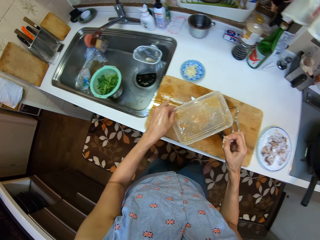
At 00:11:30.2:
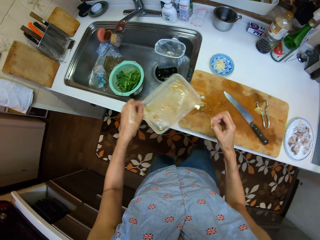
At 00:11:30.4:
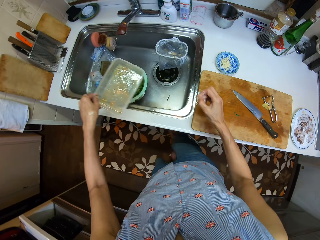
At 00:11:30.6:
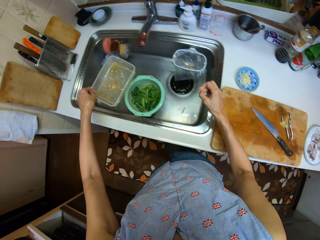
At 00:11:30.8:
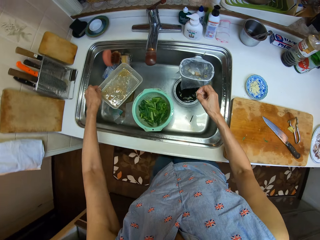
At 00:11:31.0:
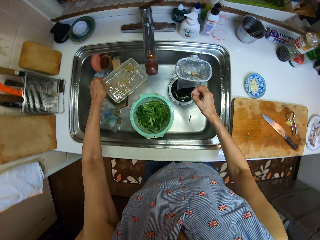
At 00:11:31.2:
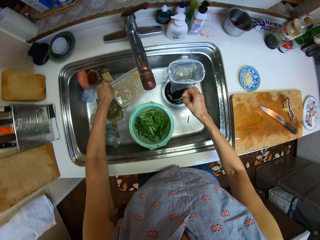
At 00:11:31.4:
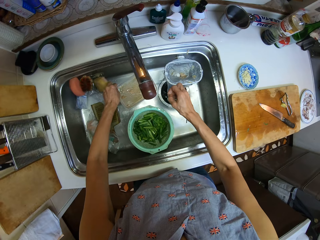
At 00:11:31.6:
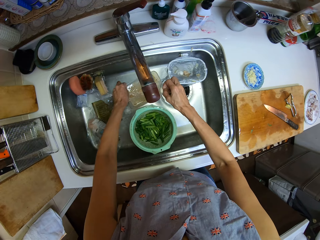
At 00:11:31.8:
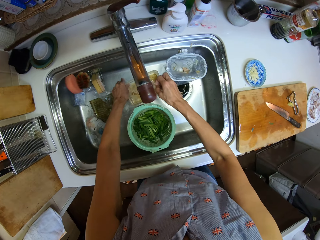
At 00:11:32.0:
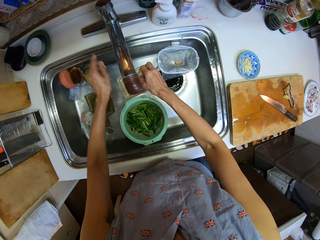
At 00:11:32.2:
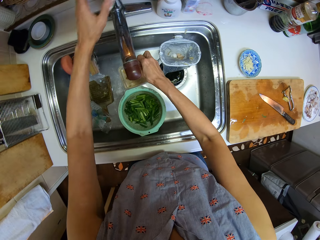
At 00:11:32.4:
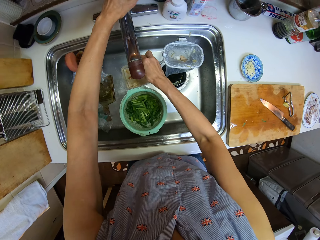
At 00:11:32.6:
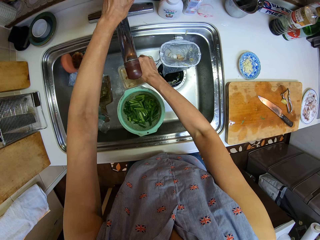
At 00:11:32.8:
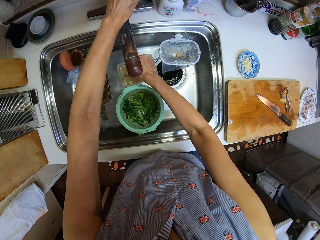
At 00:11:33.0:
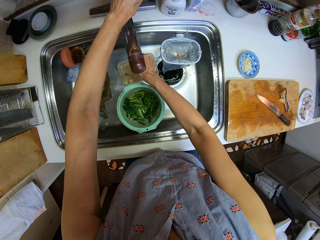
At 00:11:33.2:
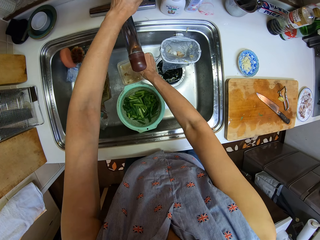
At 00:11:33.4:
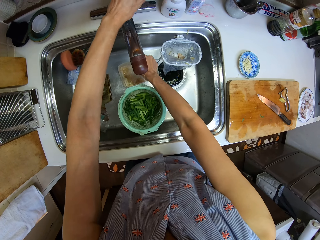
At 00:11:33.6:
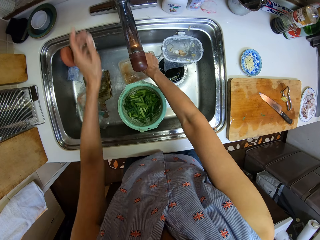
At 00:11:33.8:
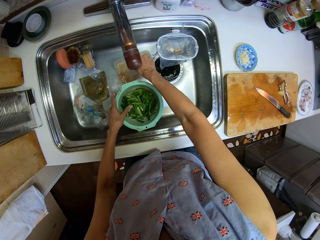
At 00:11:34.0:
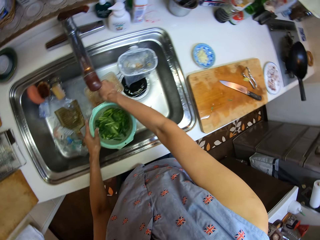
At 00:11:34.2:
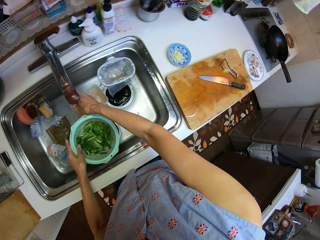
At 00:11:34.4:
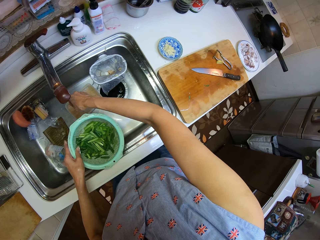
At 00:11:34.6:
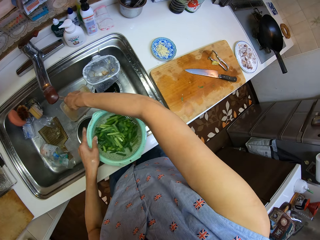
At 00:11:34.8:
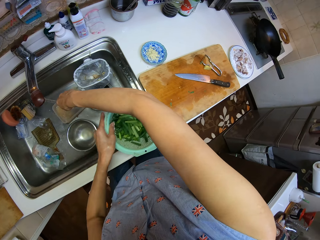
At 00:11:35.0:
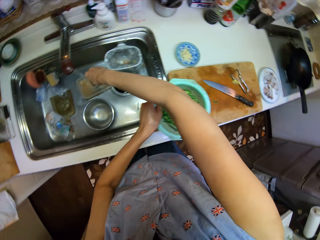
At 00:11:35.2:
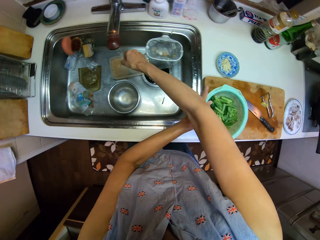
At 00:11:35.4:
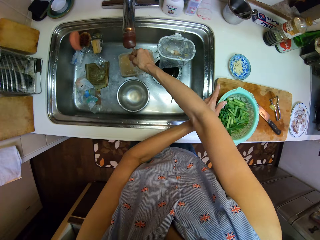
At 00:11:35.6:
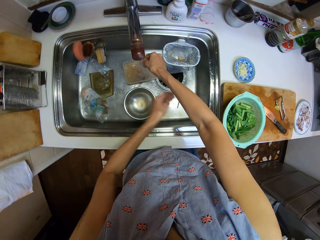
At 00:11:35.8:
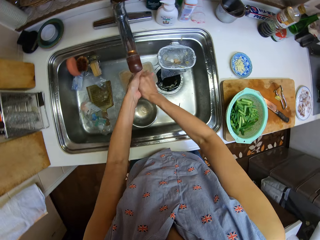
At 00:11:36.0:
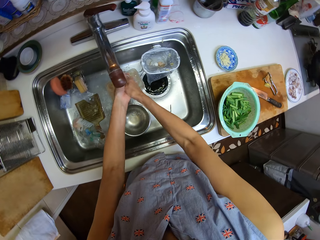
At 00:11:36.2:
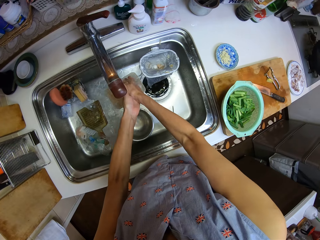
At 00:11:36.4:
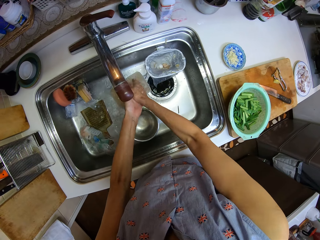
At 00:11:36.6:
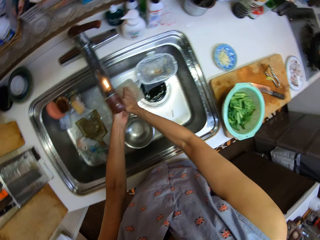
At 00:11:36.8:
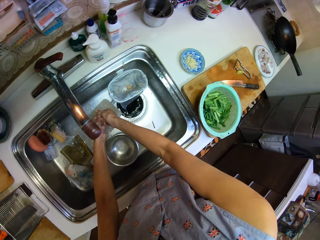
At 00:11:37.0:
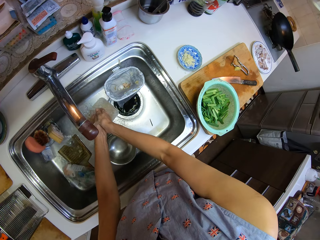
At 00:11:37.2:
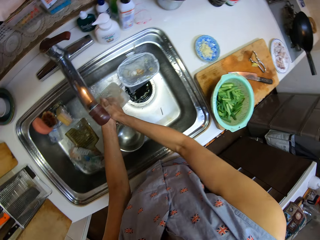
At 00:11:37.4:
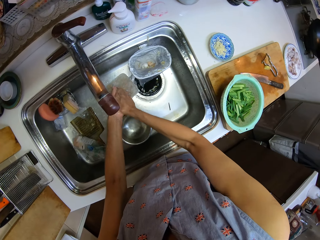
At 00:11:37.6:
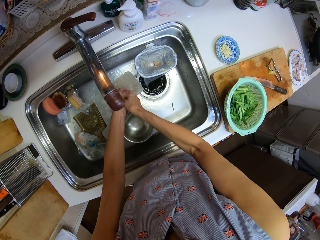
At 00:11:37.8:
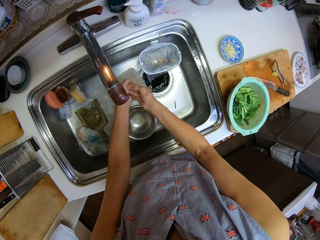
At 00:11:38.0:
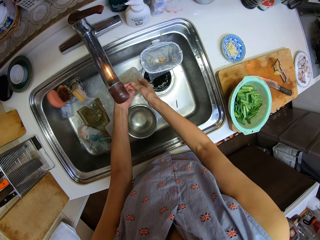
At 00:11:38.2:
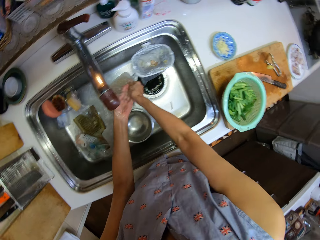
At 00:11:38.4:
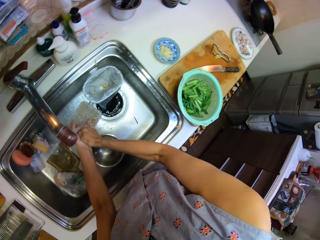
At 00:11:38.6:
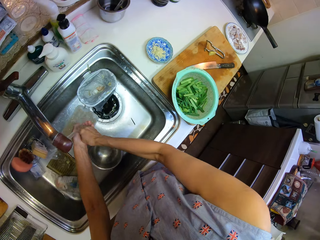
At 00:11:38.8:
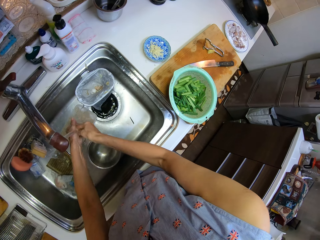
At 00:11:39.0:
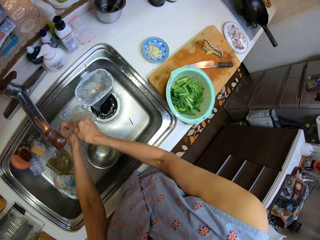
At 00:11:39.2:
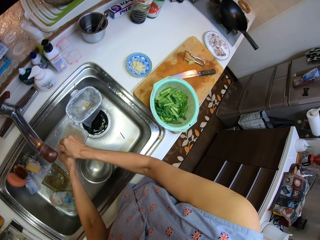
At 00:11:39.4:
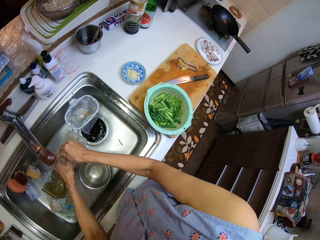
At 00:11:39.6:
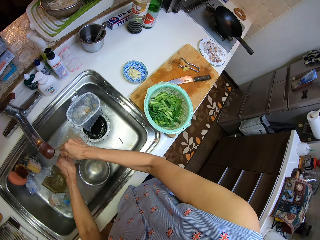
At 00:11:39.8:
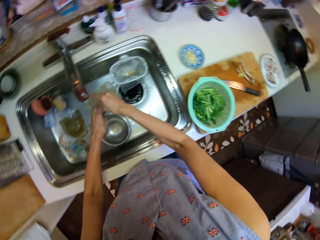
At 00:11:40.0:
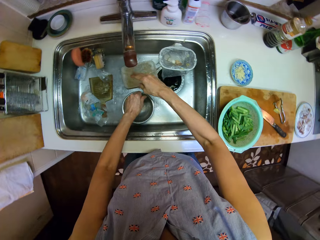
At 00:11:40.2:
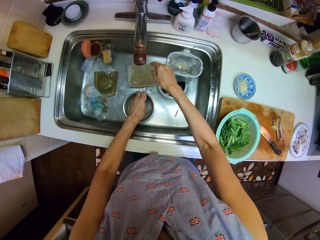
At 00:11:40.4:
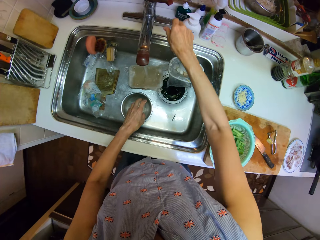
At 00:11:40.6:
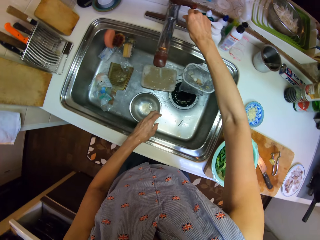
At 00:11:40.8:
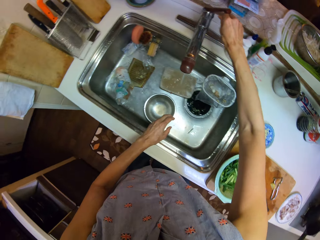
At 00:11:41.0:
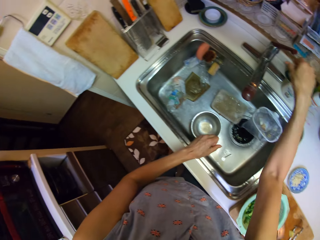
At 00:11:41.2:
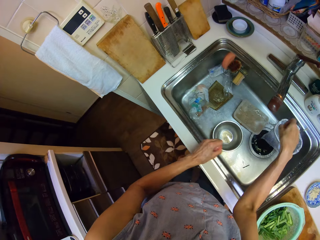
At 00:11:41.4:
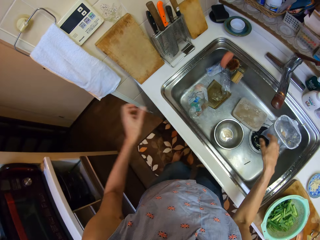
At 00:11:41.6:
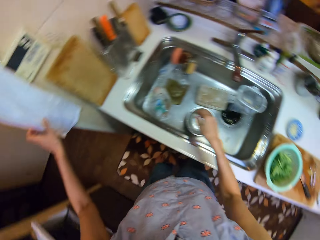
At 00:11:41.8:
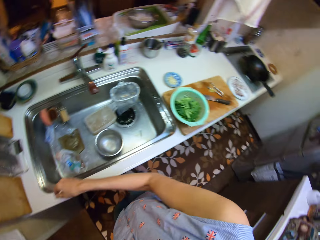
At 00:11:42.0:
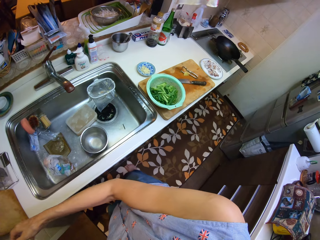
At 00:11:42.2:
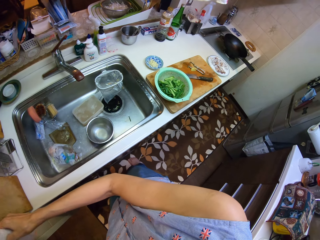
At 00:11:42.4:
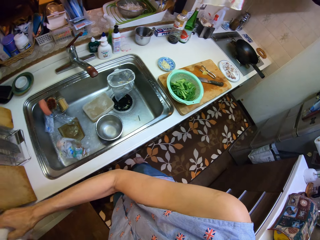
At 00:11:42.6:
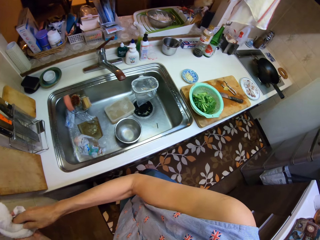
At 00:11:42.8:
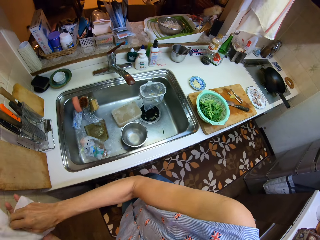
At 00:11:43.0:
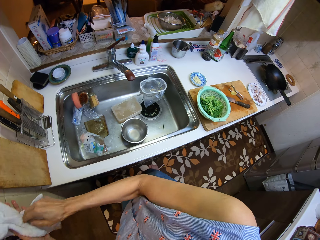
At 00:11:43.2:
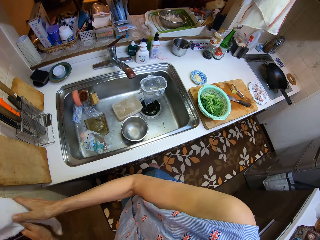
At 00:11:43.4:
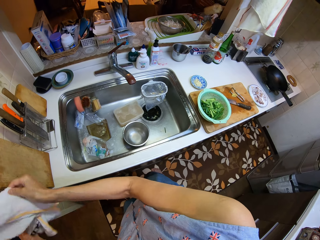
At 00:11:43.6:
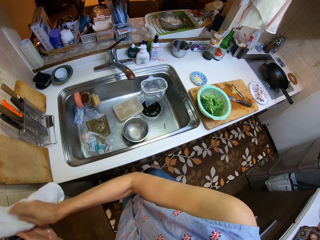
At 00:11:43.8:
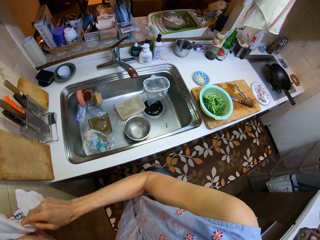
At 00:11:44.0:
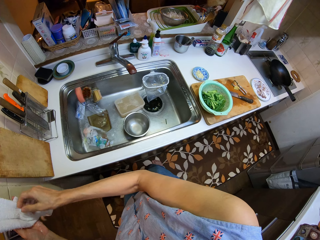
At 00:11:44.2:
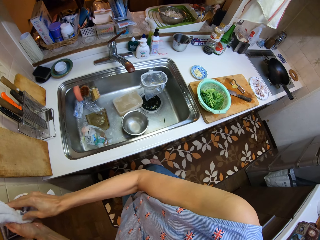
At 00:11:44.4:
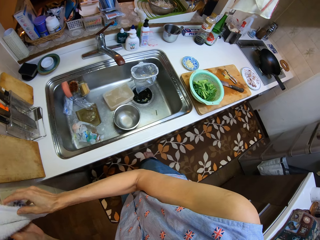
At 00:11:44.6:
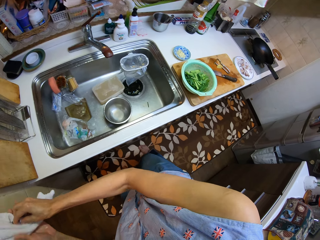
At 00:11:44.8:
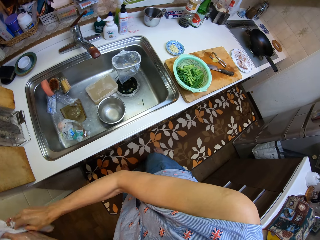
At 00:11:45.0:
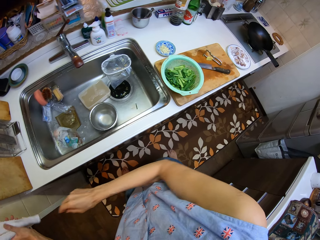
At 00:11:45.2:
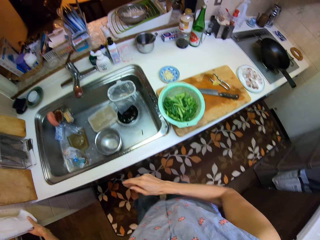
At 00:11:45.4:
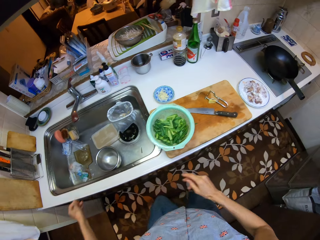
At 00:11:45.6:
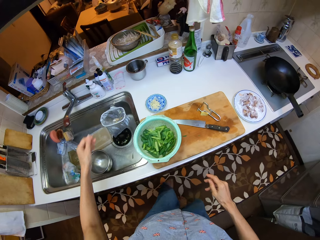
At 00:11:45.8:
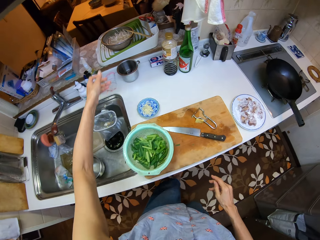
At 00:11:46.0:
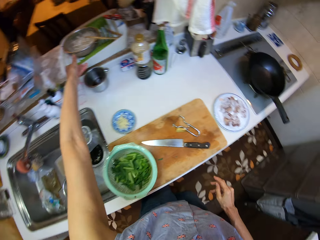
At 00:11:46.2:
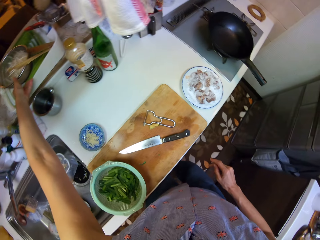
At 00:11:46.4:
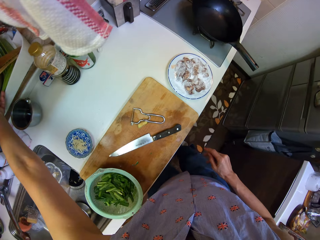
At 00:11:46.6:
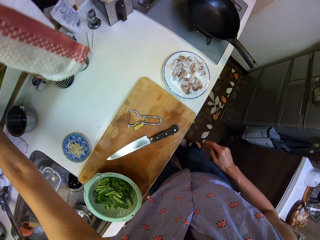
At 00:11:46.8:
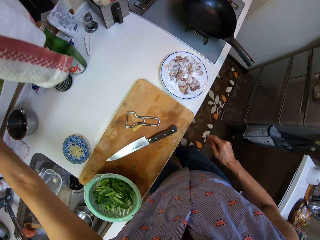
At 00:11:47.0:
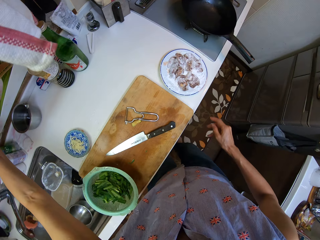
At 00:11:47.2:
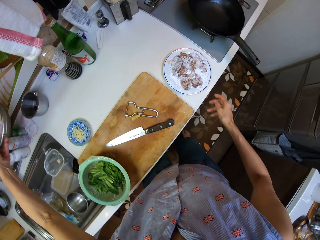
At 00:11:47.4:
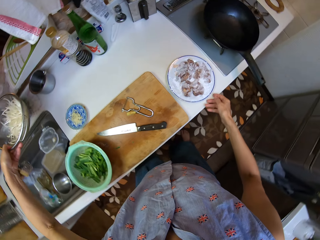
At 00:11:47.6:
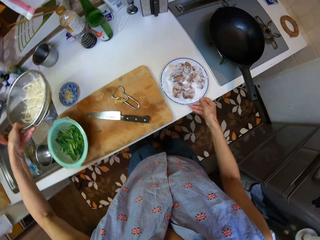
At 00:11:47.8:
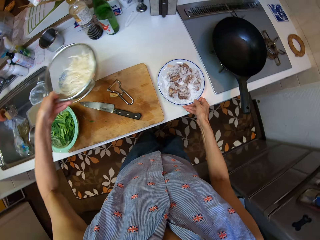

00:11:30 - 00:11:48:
The camera wearer picks a lunch box from the sink table. He places the lunch box in a sink. He opens a tap. He rinses his hands. He picks a plastic strainer from the stainless steel bowl. He places the plastic strainer on a chopping board. He closes the tap. He turns to the hand towel and cleans his hands with the towel. He picks another stainless steel strainer from the sink table.
